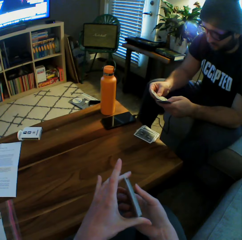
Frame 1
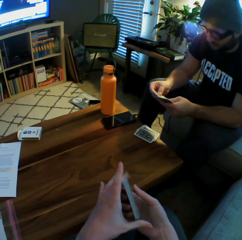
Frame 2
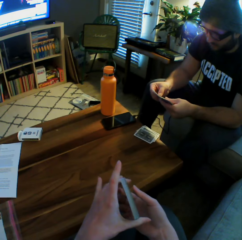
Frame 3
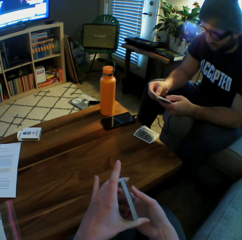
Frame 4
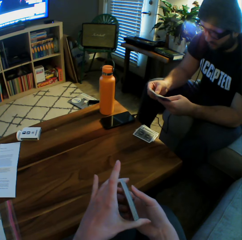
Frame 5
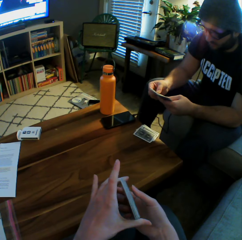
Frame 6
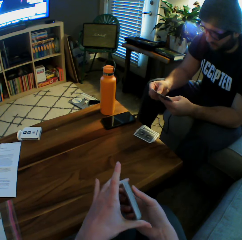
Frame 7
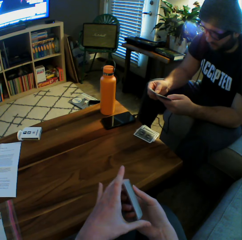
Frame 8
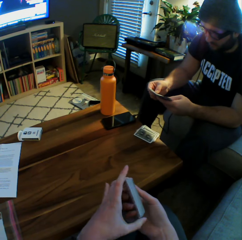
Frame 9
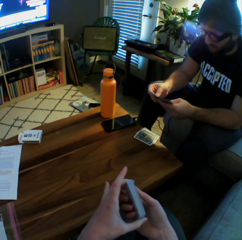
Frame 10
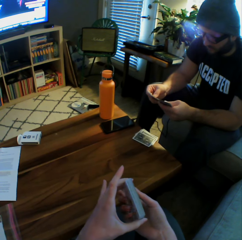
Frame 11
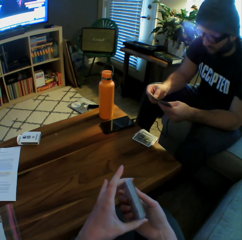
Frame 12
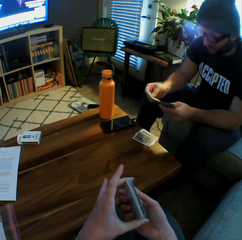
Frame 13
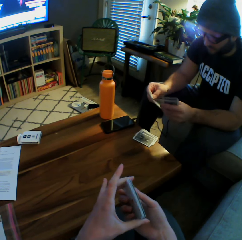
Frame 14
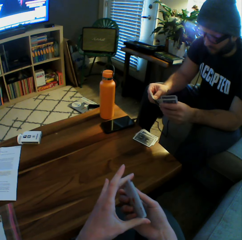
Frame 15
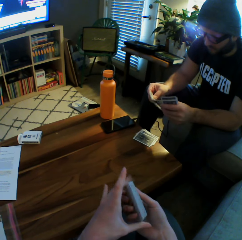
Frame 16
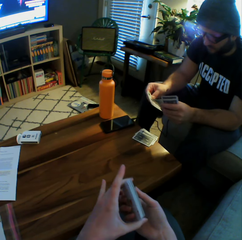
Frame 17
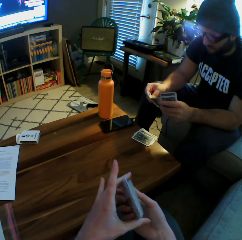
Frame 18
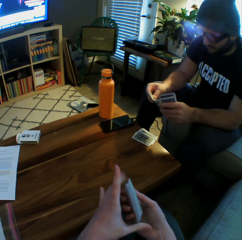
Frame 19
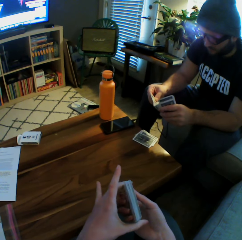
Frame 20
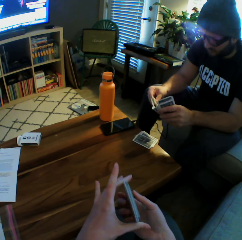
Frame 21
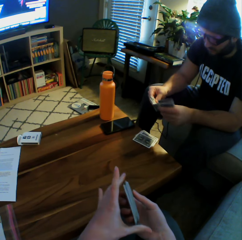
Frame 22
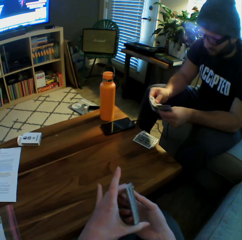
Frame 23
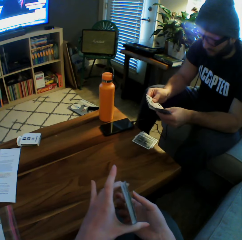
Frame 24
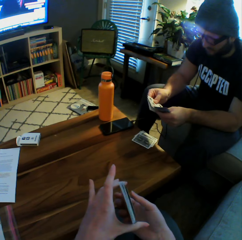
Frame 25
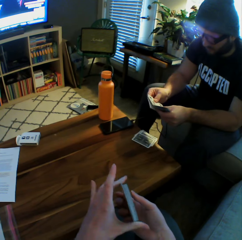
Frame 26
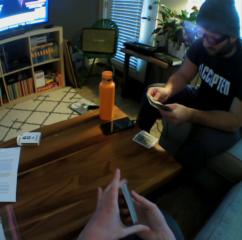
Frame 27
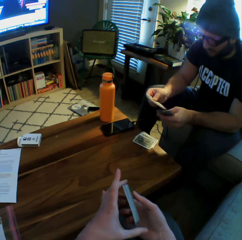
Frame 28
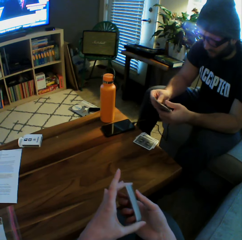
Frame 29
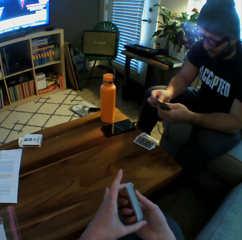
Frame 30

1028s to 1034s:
The camera wearer touches her playing cards.

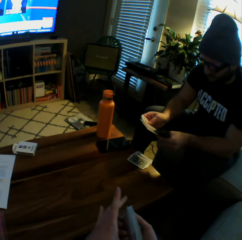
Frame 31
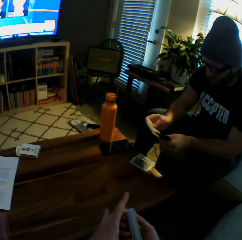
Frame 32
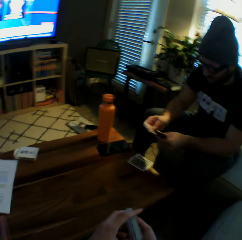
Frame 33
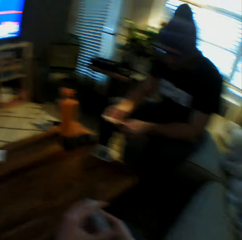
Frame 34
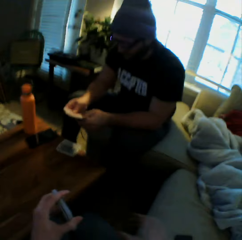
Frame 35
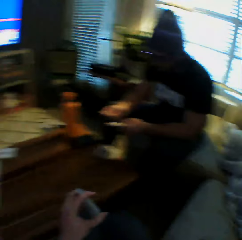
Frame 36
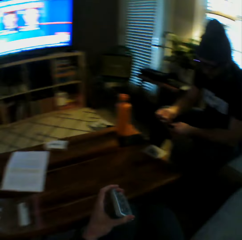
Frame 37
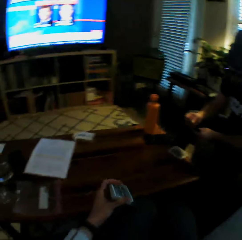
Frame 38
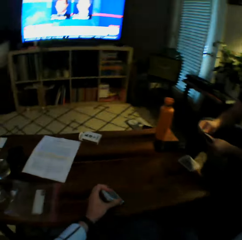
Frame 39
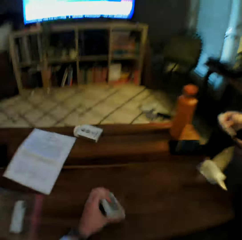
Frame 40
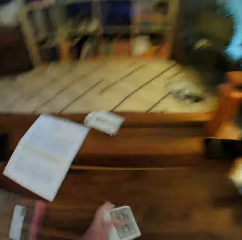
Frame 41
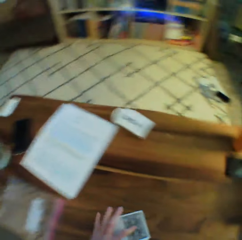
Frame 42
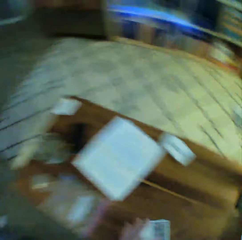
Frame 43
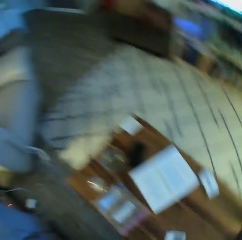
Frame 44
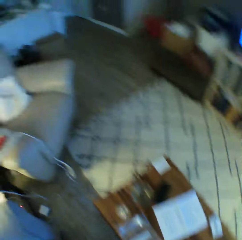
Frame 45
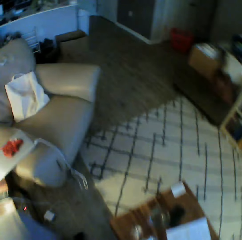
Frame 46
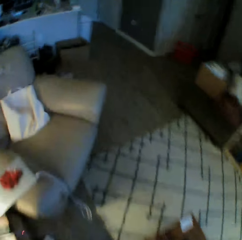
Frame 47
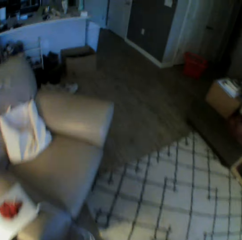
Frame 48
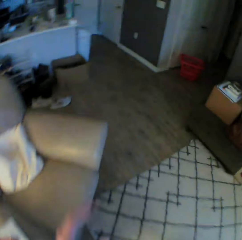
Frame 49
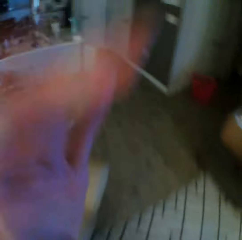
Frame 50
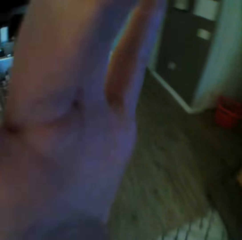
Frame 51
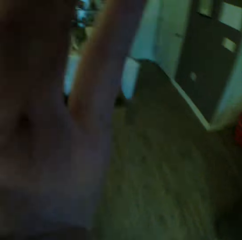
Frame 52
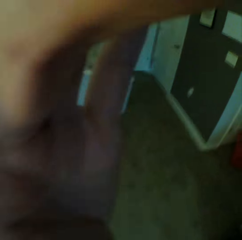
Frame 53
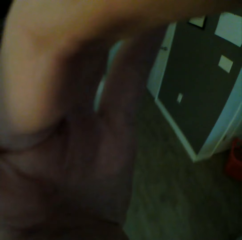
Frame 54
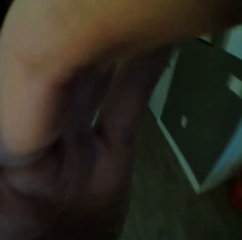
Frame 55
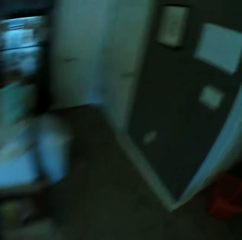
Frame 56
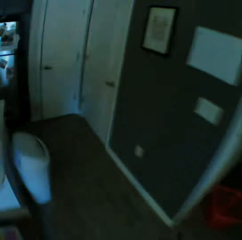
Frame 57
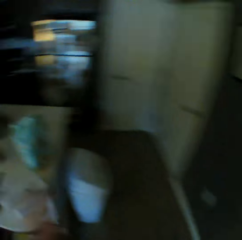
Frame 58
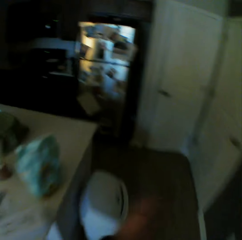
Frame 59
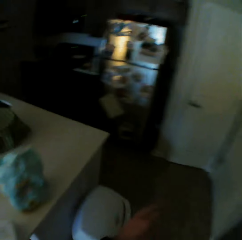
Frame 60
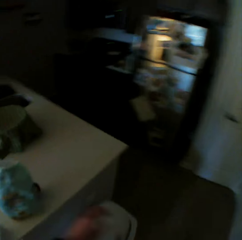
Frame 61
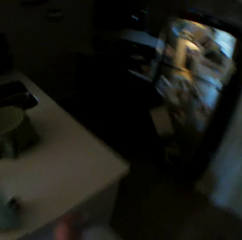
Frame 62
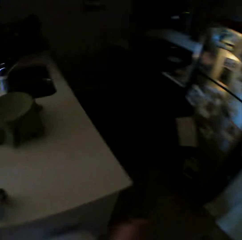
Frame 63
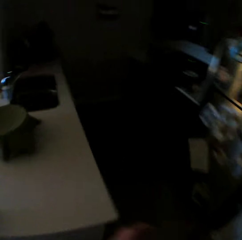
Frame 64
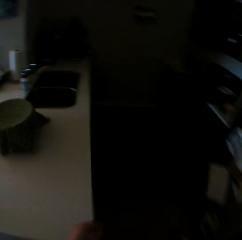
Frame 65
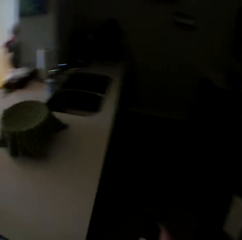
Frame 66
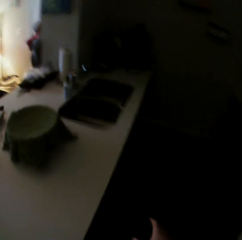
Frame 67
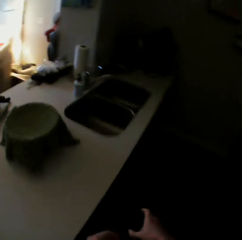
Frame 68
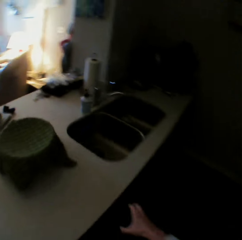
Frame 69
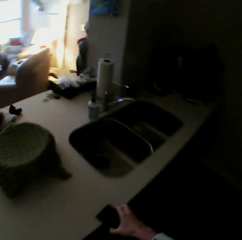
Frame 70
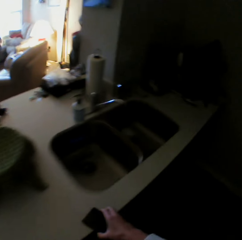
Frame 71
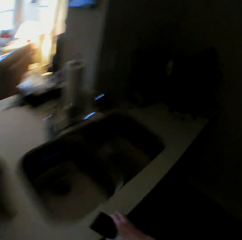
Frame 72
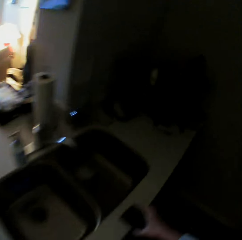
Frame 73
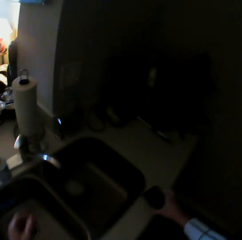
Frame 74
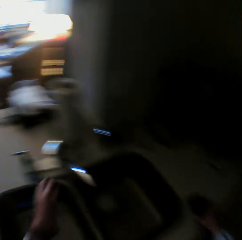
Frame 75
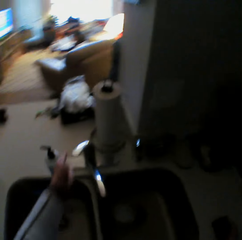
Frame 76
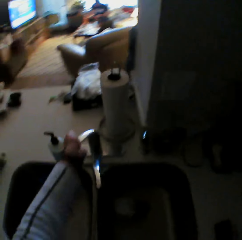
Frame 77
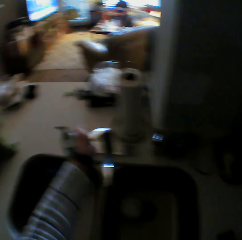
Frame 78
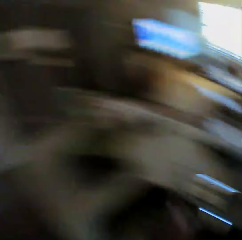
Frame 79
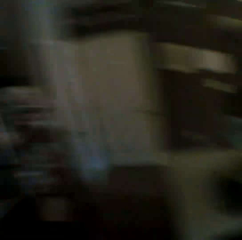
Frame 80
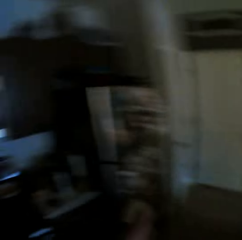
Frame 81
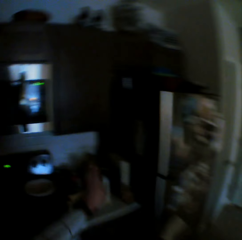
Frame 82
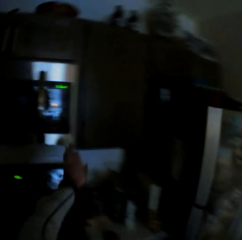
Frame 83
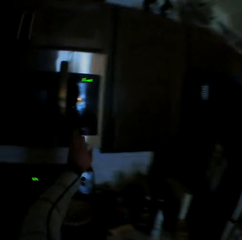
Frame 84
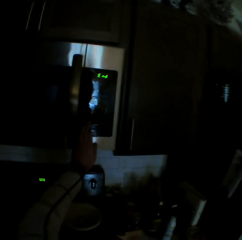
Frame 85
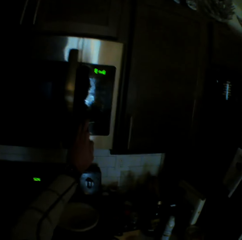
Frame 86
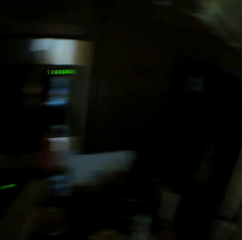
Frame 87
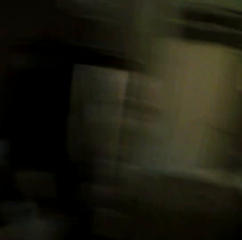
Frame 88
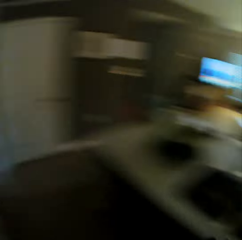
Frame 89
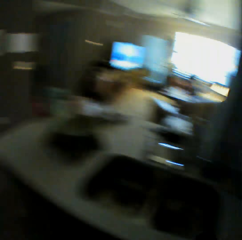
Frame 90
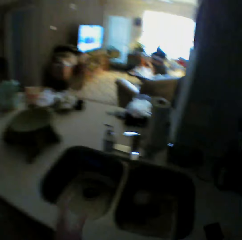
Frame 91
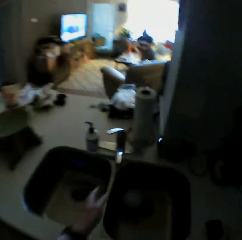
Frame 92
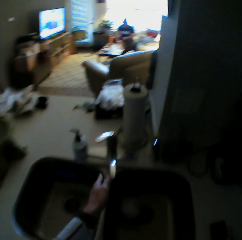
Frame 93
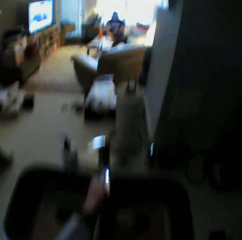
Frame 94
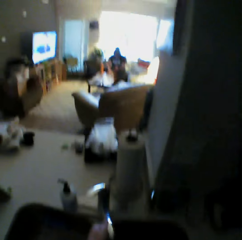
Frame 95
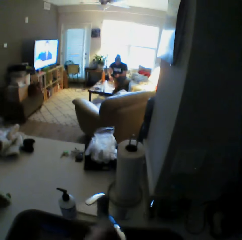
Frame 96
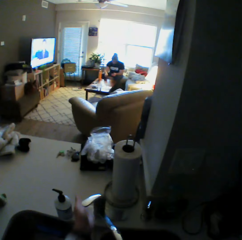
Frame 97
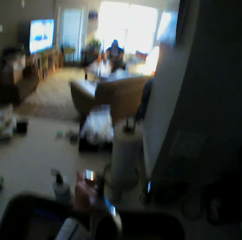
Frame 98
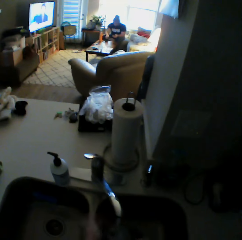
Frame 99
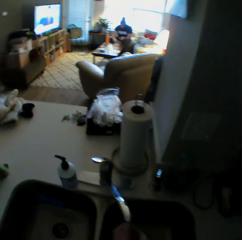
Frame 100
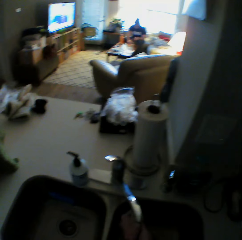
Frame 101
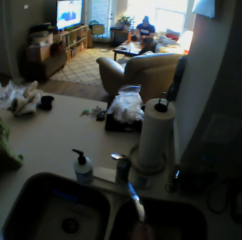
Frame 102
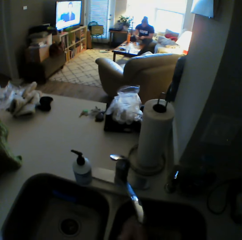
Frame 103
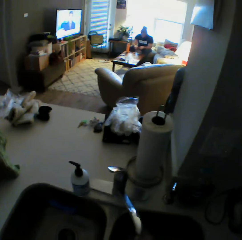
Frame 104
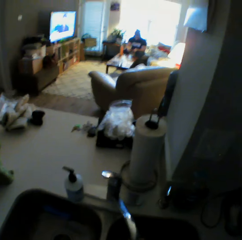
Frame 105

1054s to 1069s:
The camera wearer interacts with the man. They drop the playing cards on the table with their right hand. They stand and walk to the kitchen area. They raise their left hand, touch their face, and lower their left hand. They walk towards a kitchen sink. They hold a phone with their right hand. They open the kitchen tap. They drop the phone on a kitchen counter with their right hand. They touch the tap on the kitchen sink with their left hand. They touch an alarm system in the kitchen area with their left hand. They open the tap on the kitchen sink with their left hand.

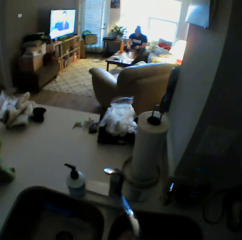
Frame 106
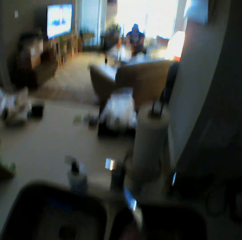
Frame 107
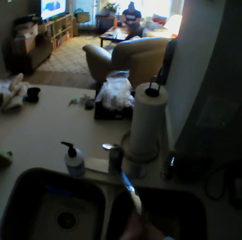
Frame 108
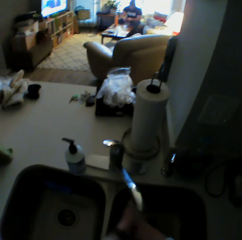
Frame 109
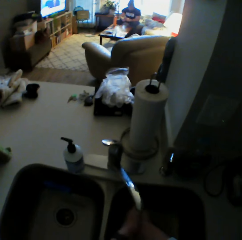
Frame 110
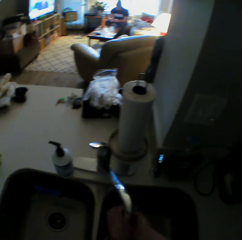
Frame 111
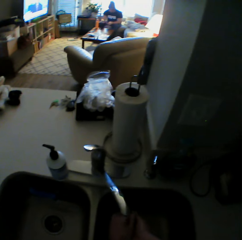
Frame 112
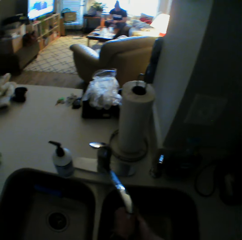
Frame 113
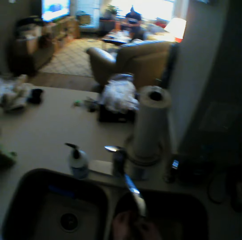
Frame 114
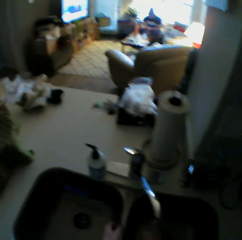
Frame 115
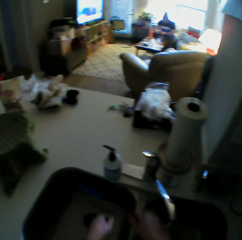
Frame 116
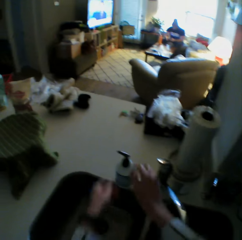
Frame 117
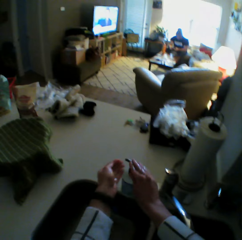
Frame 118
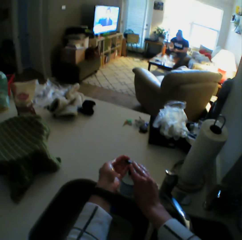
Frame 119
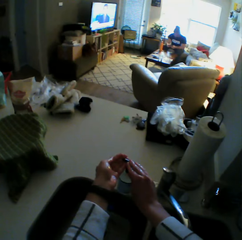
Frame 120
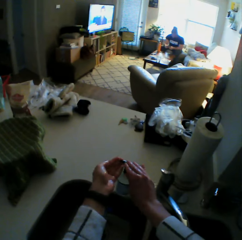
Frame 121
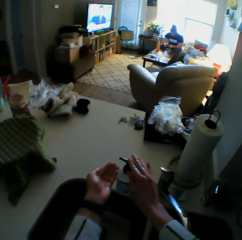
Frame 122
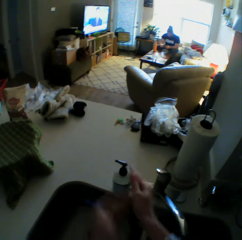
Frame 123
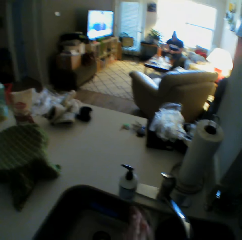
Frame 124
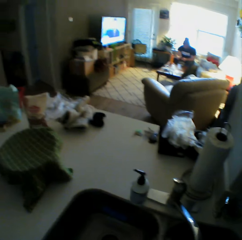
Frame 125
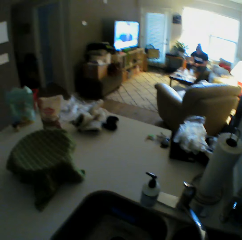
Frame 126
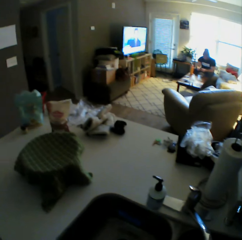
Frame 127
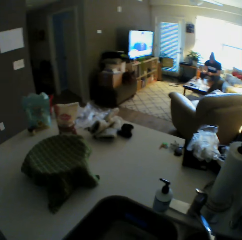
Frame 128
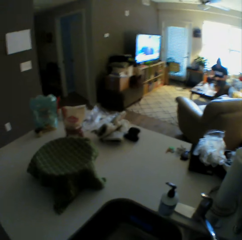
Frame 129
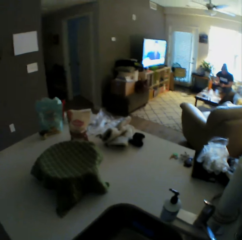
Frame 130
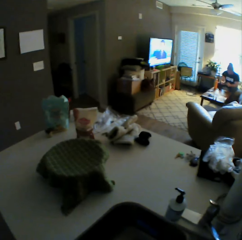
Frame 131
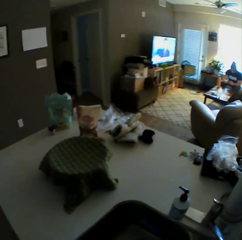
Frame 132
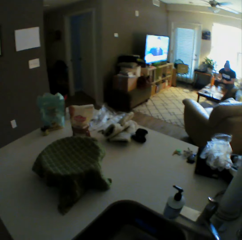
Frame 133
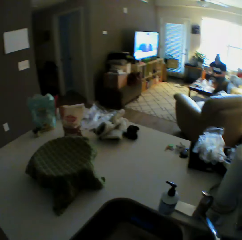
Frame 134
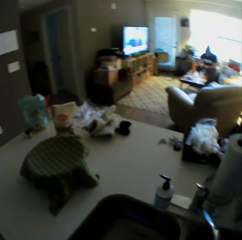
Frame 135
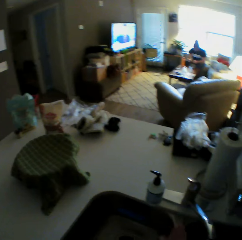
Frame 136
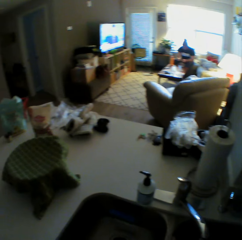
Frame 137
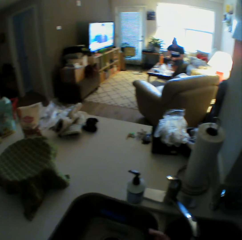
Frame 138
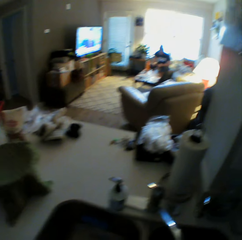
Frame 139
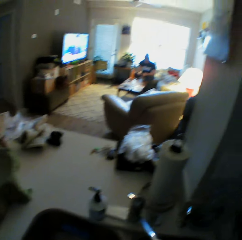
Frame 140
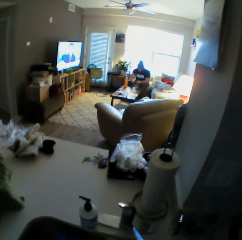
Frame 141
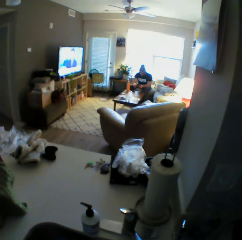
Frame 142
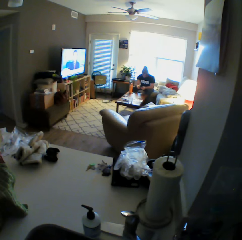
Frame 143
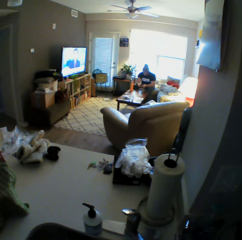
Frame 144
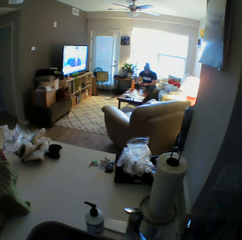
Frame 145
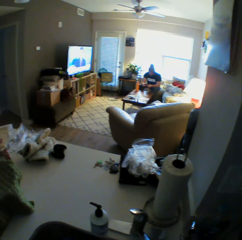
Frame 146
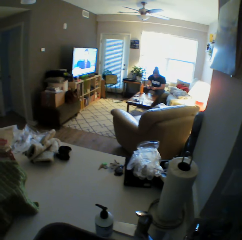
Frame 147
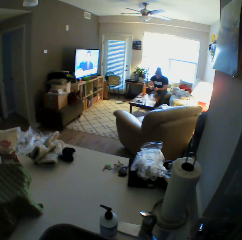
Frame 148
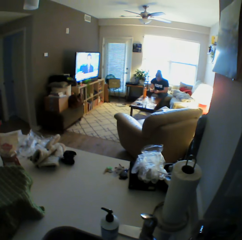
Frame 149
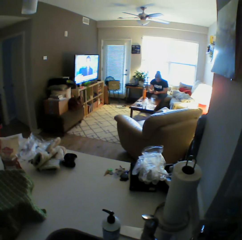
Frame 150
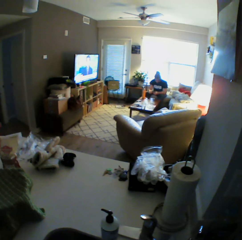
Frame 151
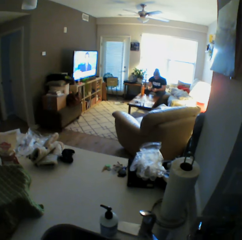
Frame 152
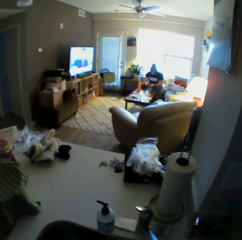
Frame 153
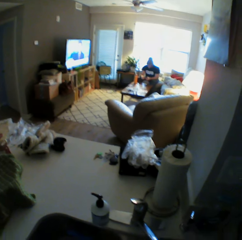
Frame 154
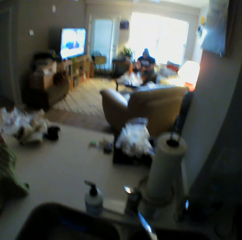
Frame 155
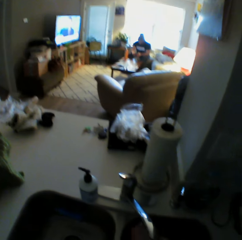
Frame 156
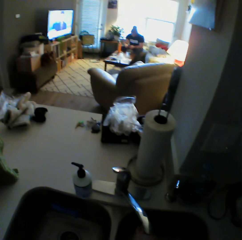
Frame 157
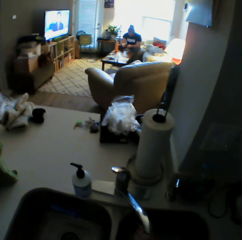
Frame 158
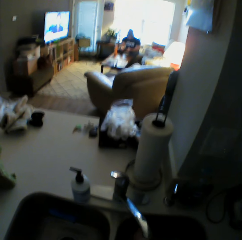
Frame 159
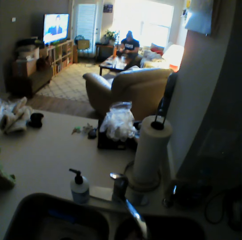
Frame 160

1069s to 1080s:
The camera wearer washes their hands with water from the tap on the kitchen sink. They take some soap from a container on the kitchen sink with both hands. They put some hand washing soap on their hand. They wash their hands. A person counts his playing cards in the sitting room area.
